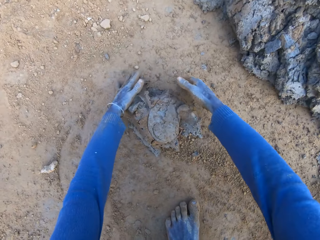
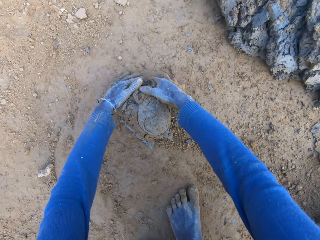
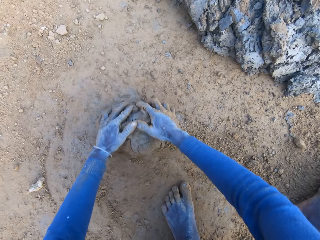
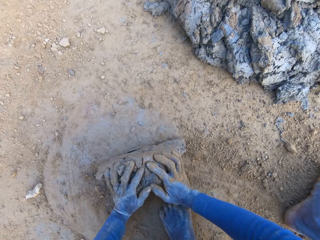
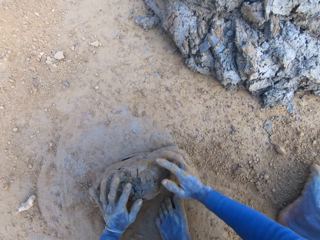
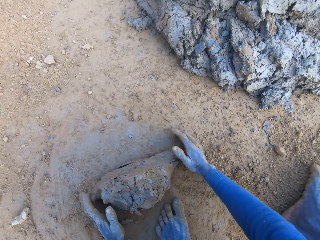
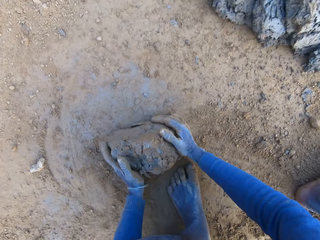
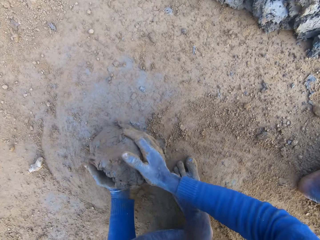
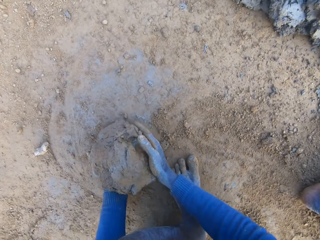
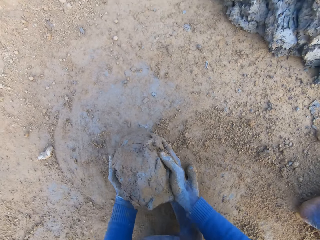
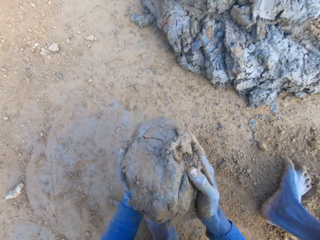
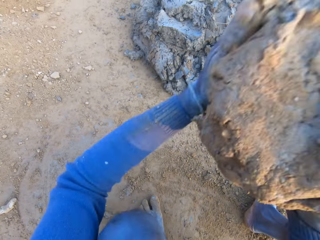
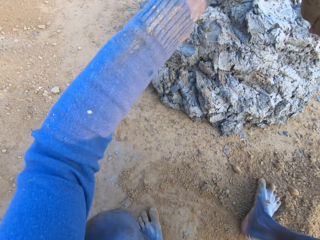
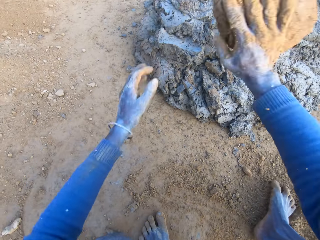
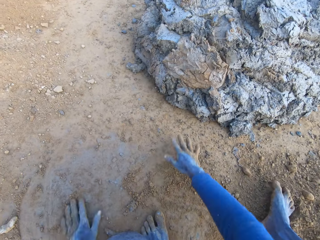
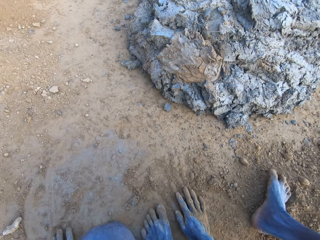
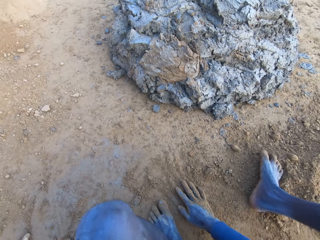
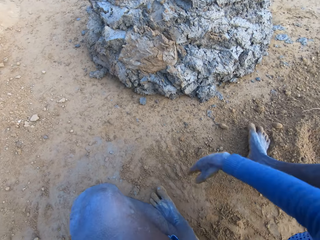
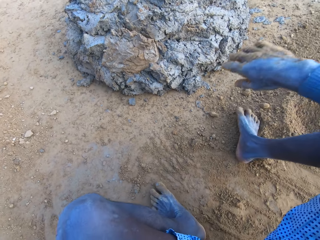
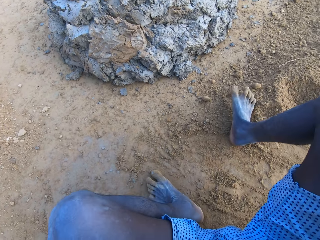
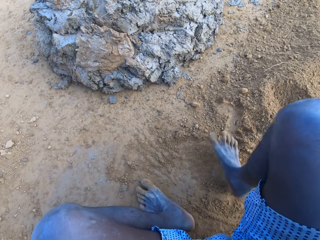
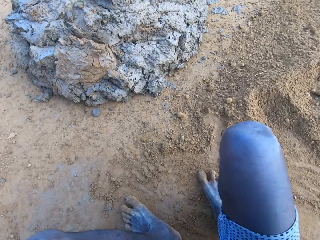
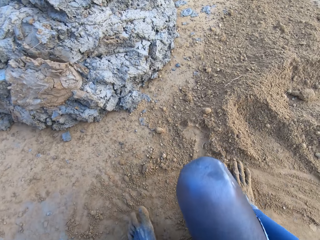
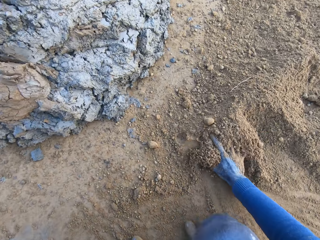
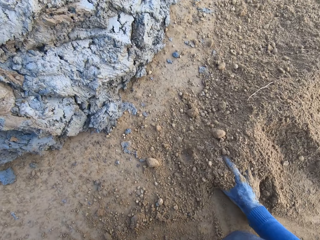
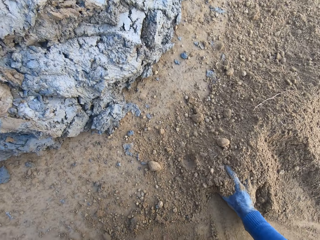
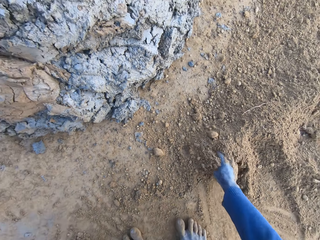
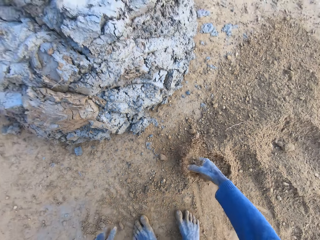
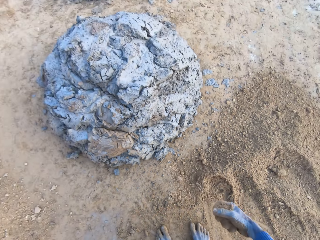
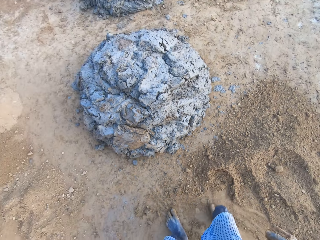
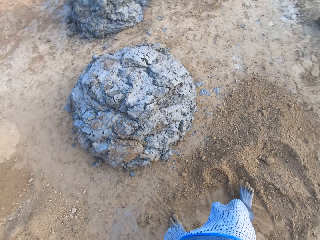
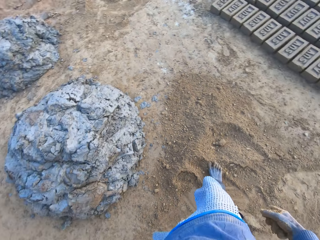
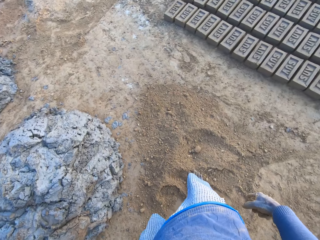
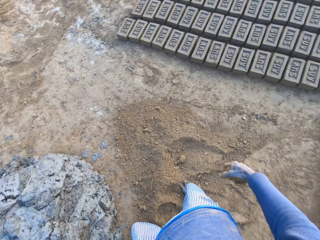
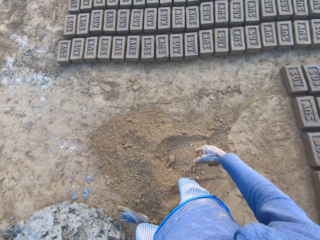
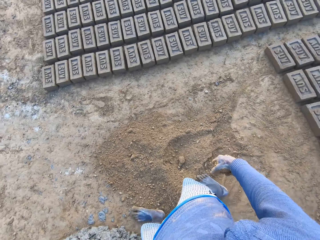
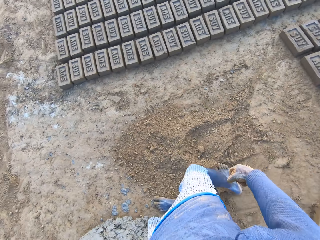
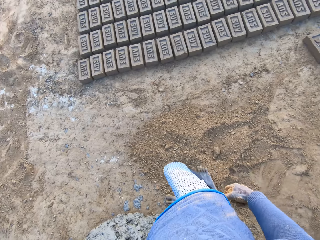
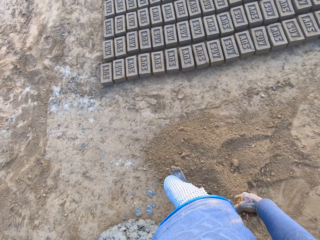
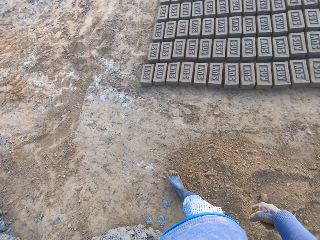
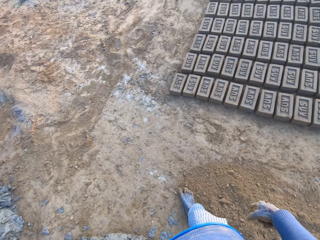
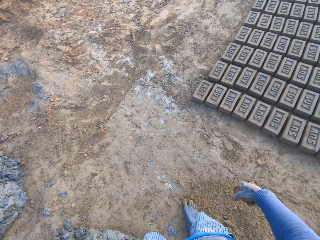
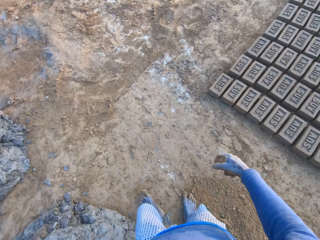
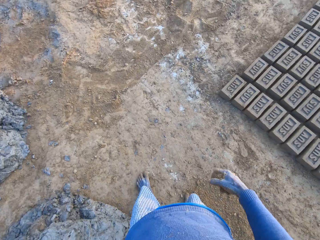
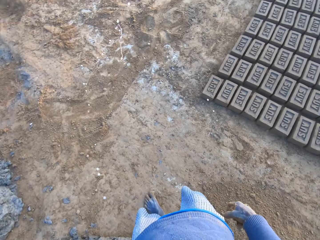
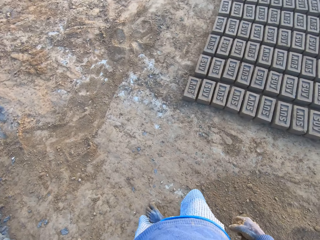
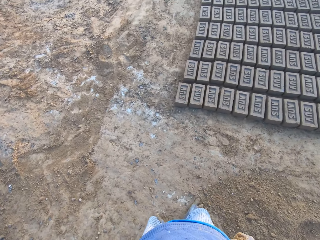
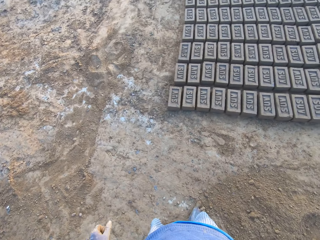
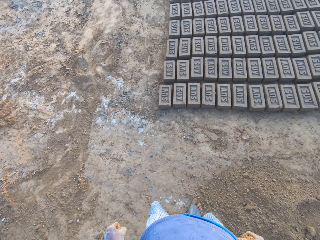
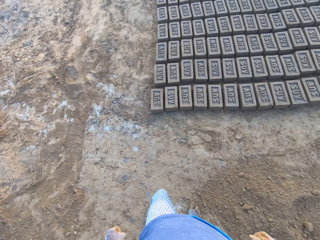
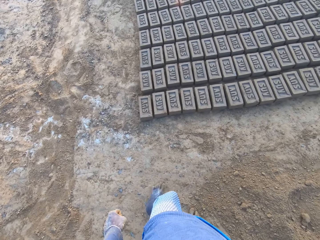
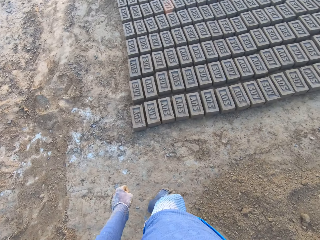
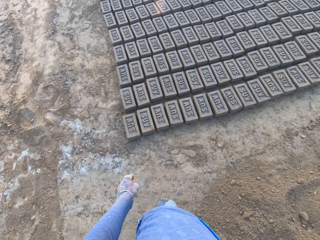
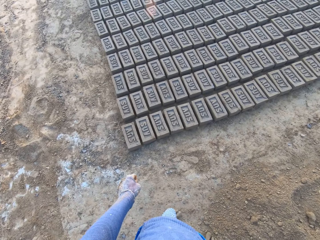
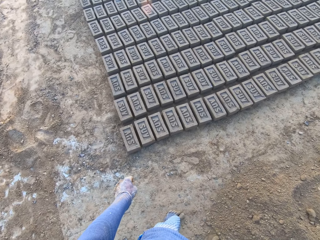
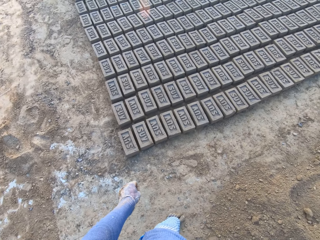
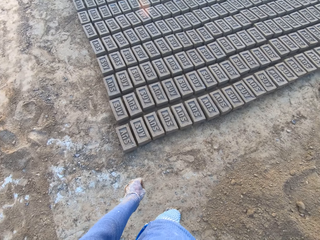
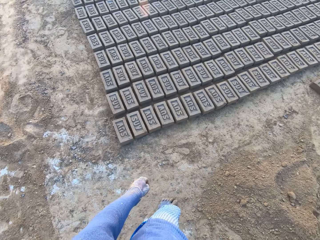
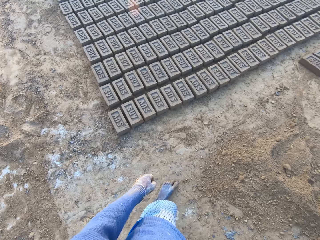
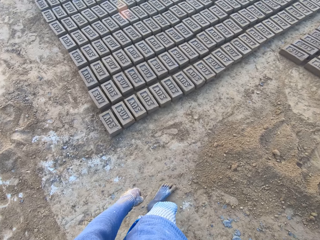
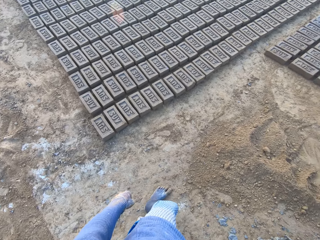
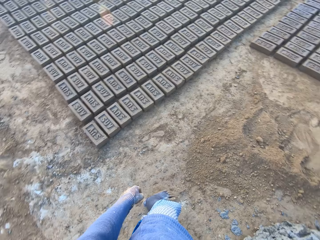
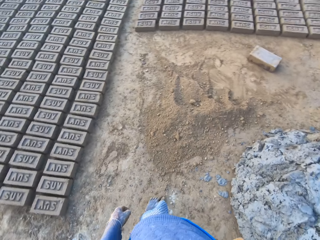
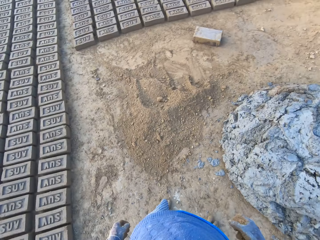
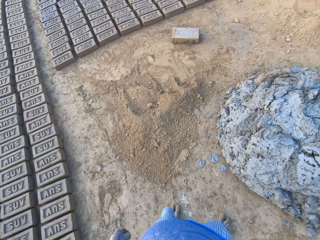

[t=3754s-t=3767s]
The camera wearer packs the clay with his hands. He rolls the mud on the ground. He throws the clay on a heap of clay on the ground. He picks up the mud. He stands up and scoops some sand on the ground with his right hand. He walks to the right. He spits on the ground. He looks around.

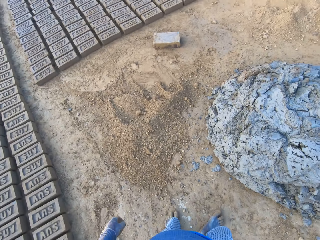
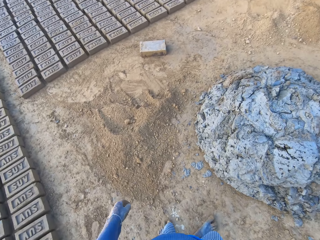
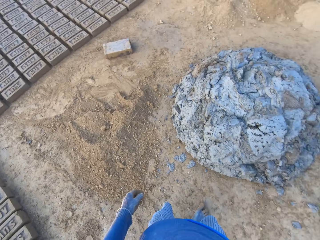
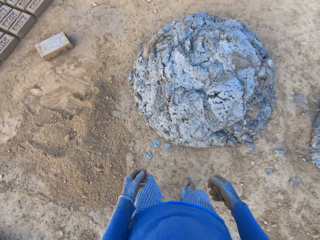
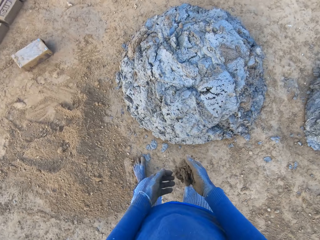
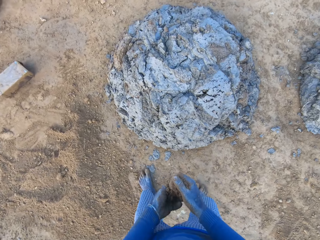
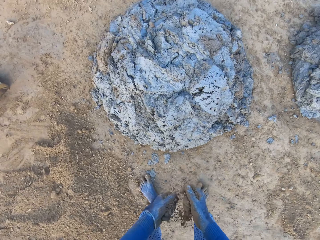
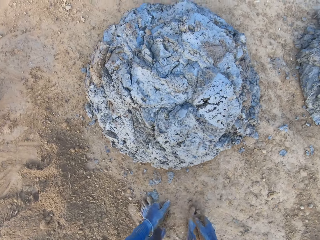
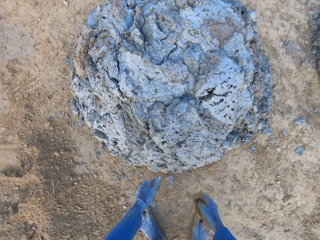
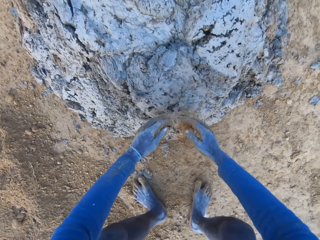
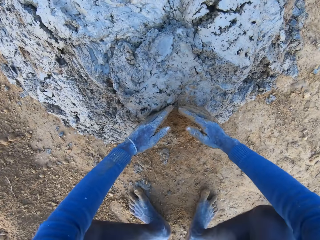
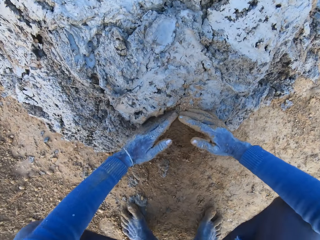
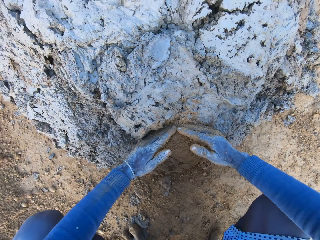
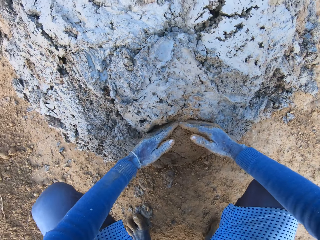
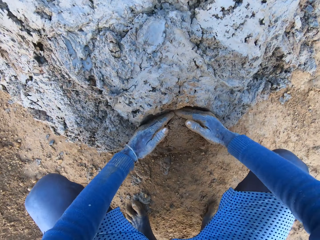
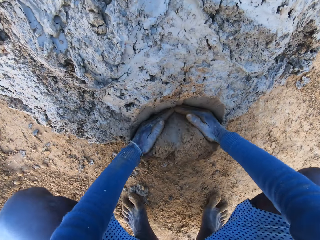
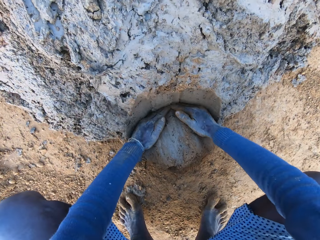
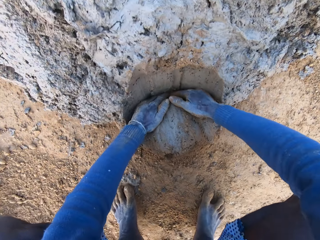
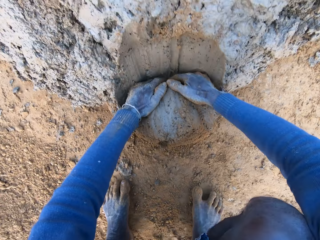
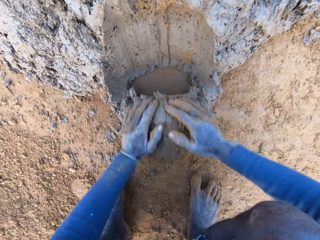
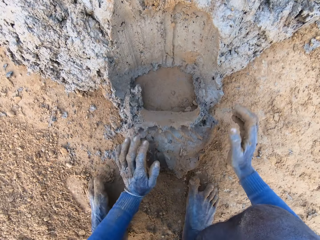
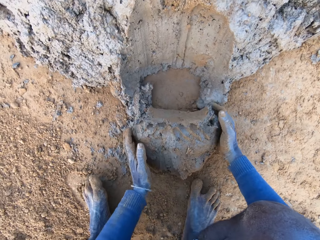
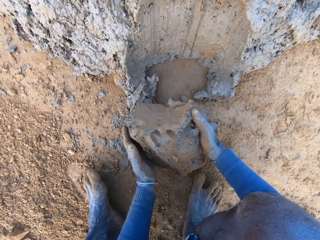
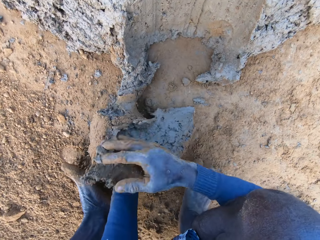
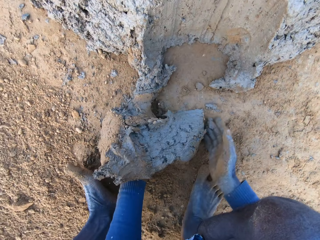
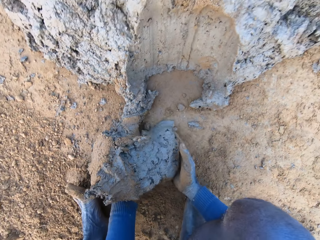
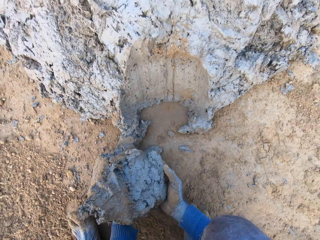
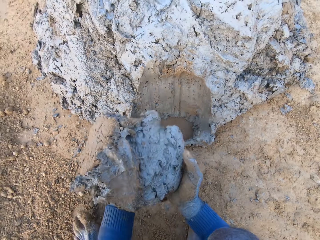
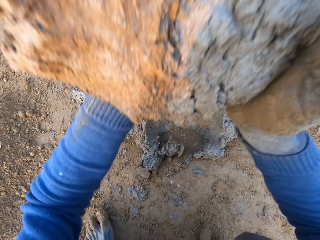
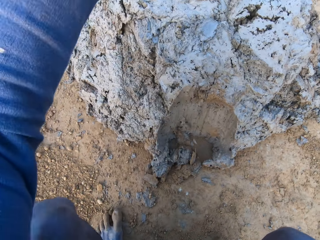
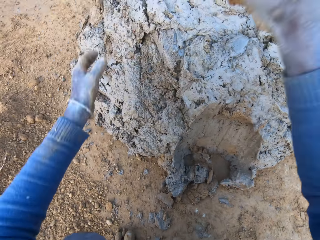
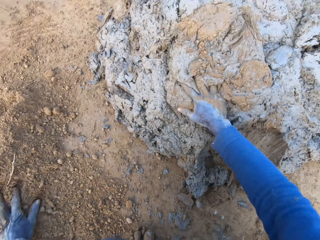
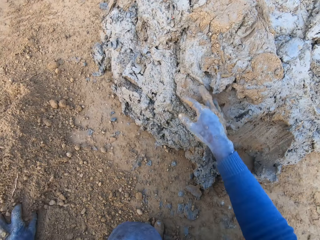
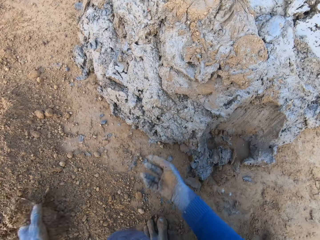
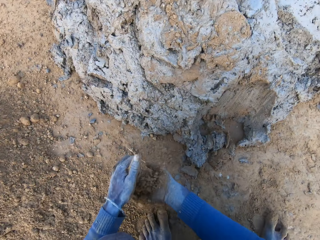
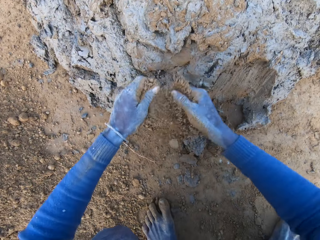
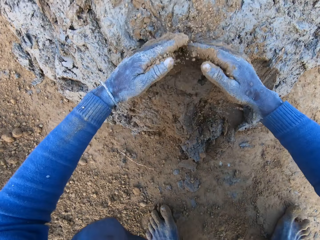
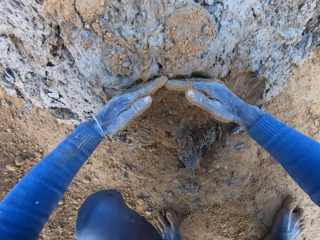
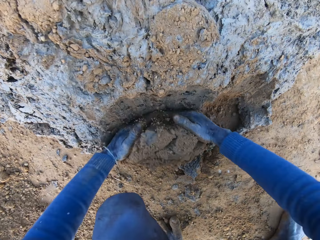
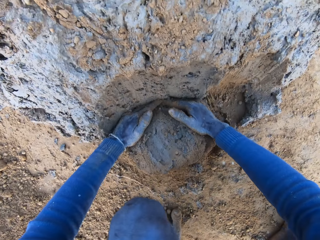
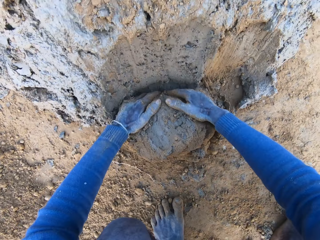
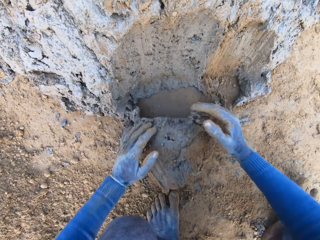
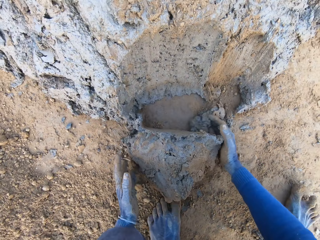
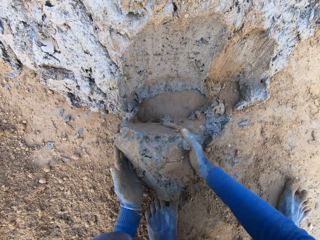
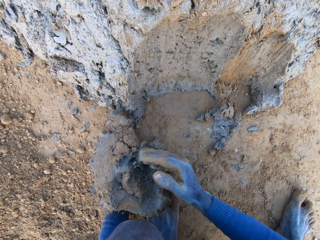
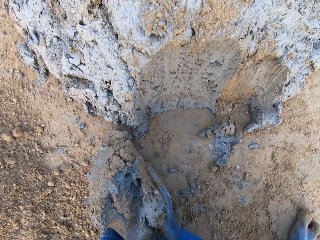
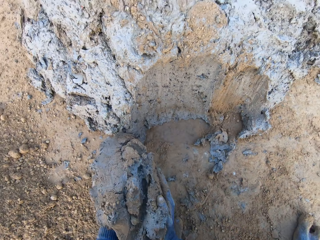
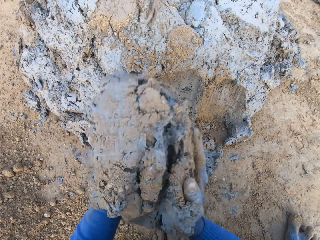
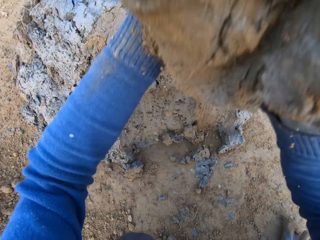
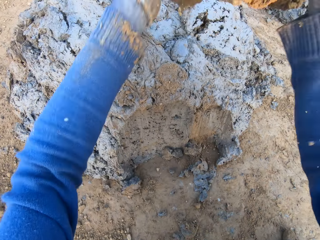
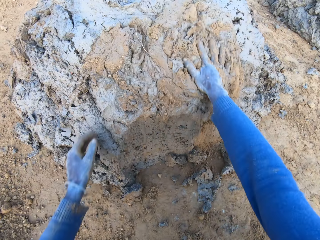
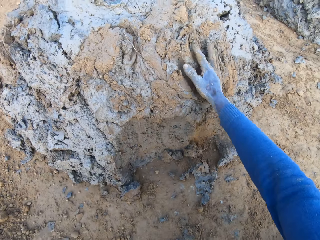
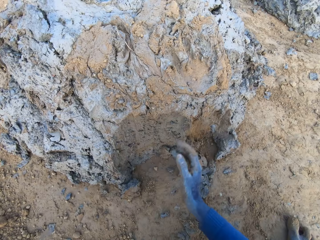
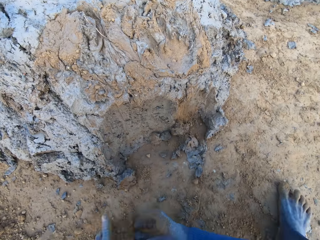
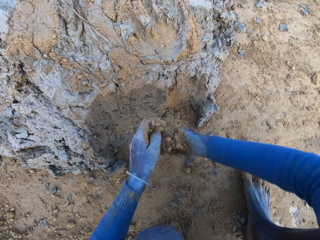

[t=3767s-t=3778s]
The camera wearer pours some sand on the base of the heap of clay. He takes some clay from the base of the heap of clay with his hands. He rolls the mud on the ground. He drops the clay on the heap of clay. He picks up the mud. He pours some sand on the heap of clay. He takes some clay from the base of the heap of clay with his hands. He picks up the mud. He drops the clay on the heap of clay.
